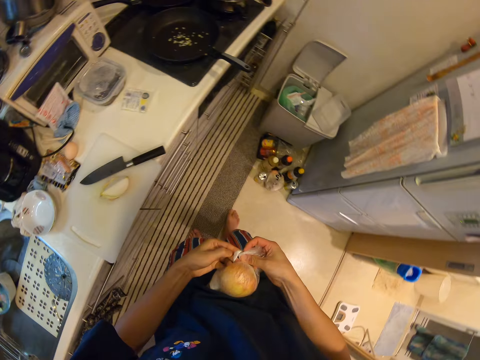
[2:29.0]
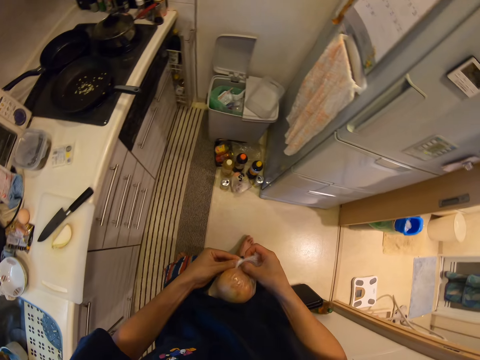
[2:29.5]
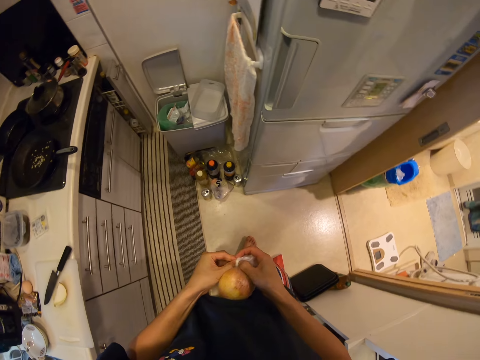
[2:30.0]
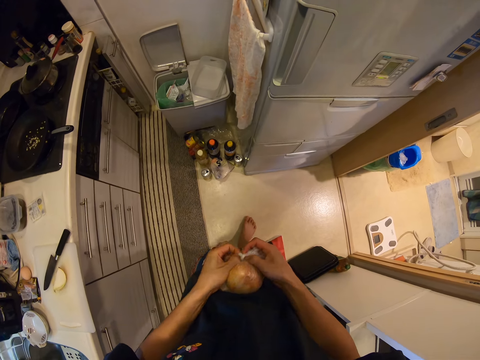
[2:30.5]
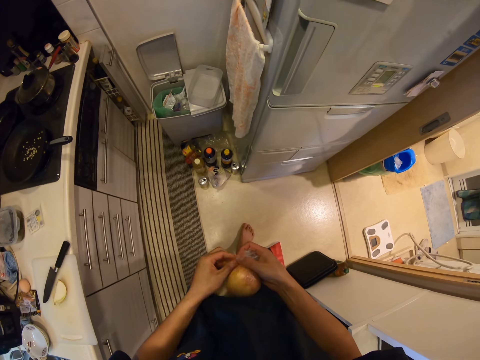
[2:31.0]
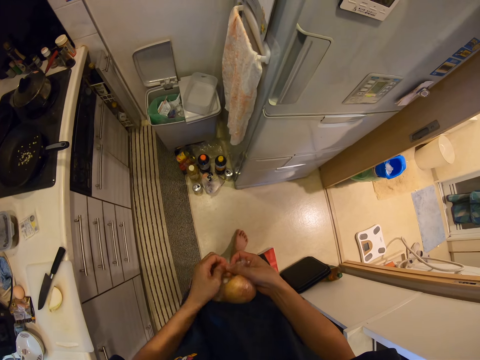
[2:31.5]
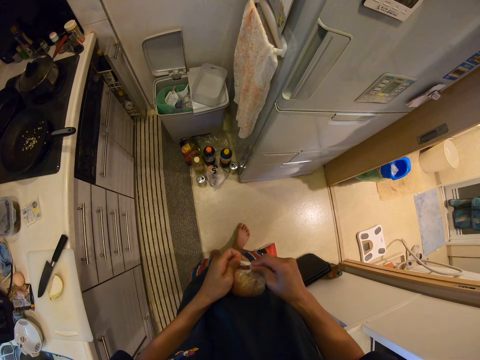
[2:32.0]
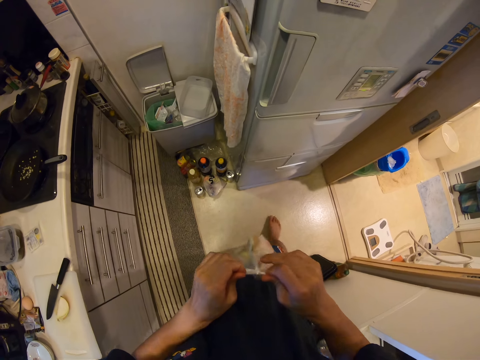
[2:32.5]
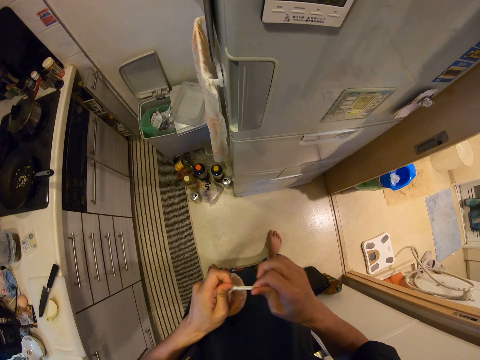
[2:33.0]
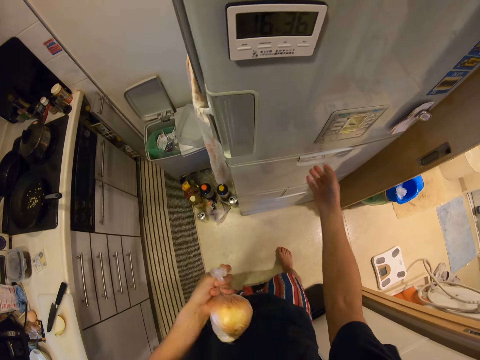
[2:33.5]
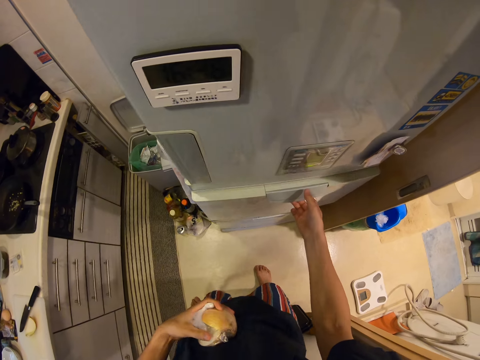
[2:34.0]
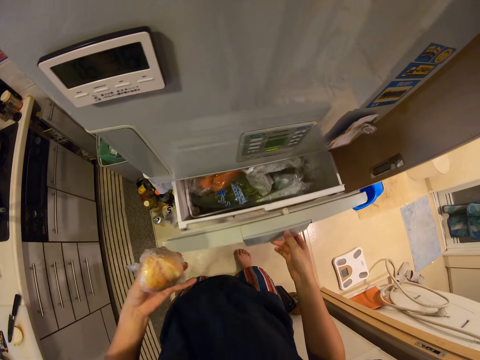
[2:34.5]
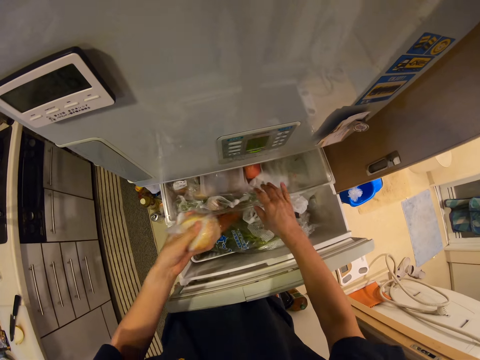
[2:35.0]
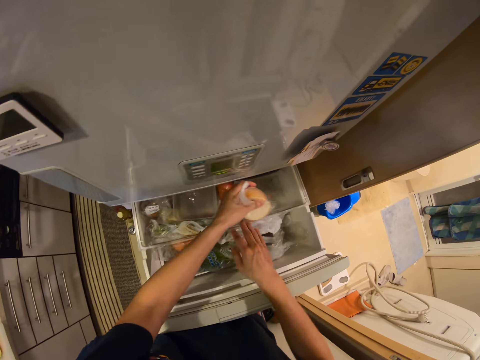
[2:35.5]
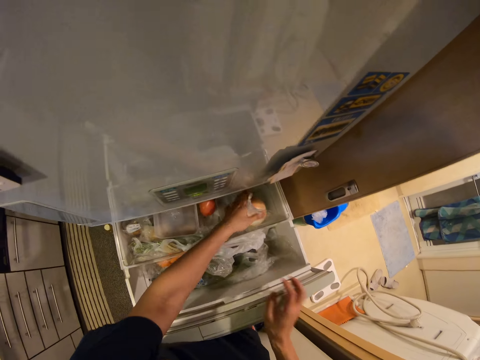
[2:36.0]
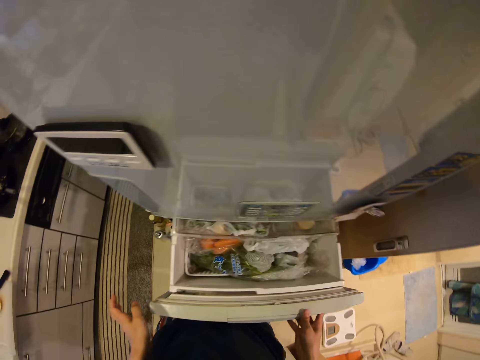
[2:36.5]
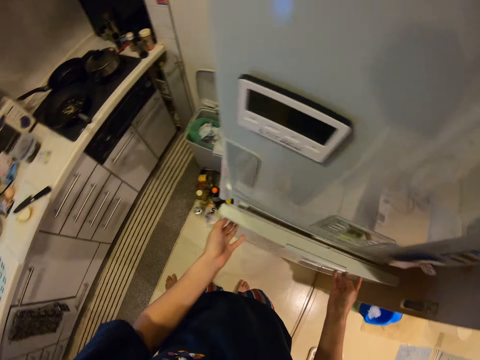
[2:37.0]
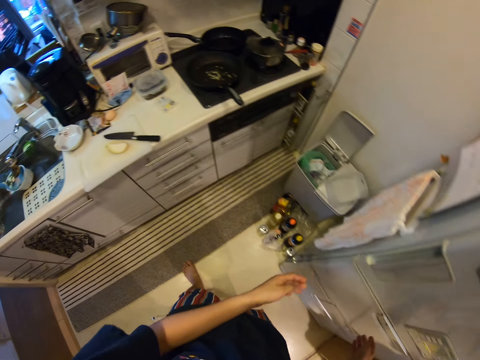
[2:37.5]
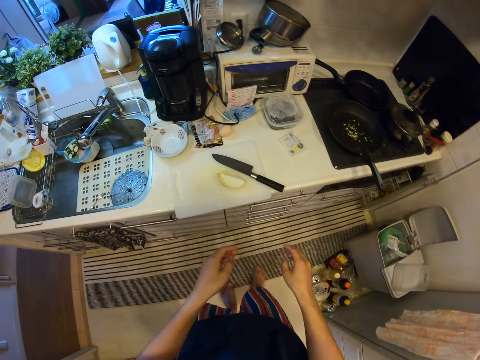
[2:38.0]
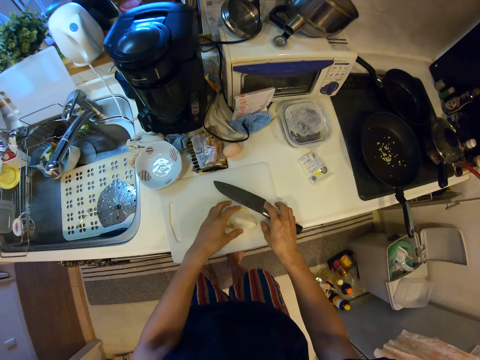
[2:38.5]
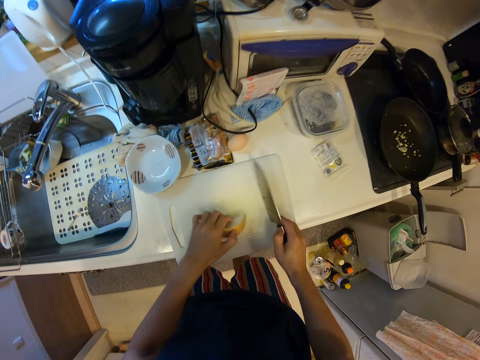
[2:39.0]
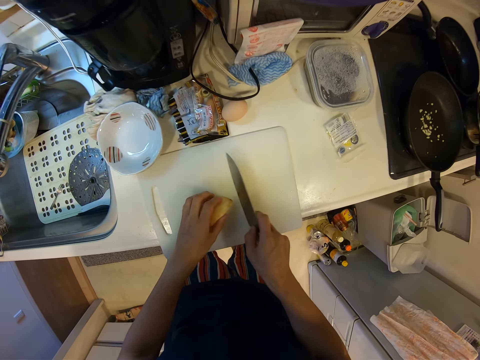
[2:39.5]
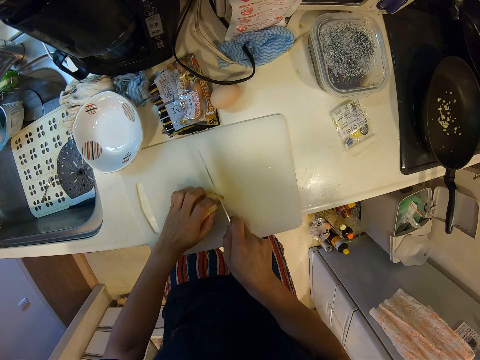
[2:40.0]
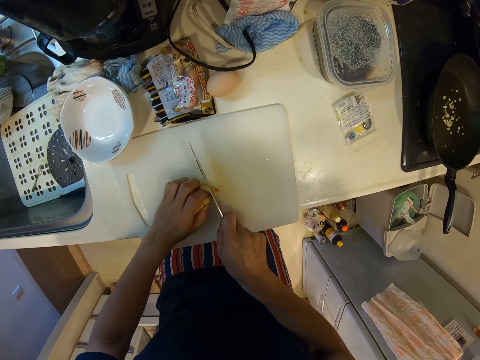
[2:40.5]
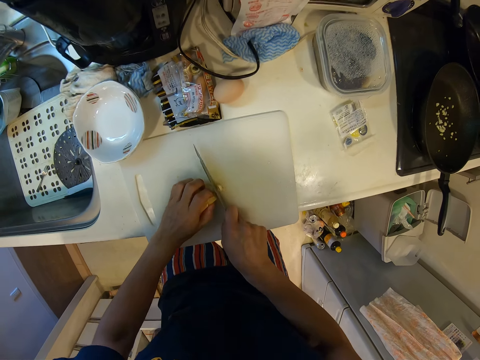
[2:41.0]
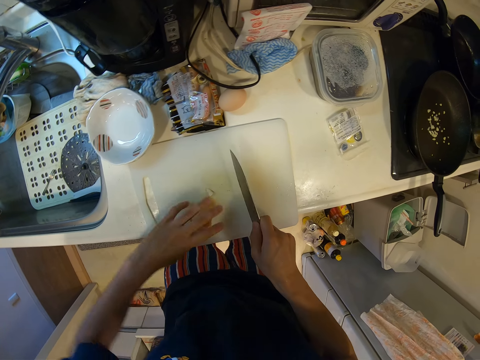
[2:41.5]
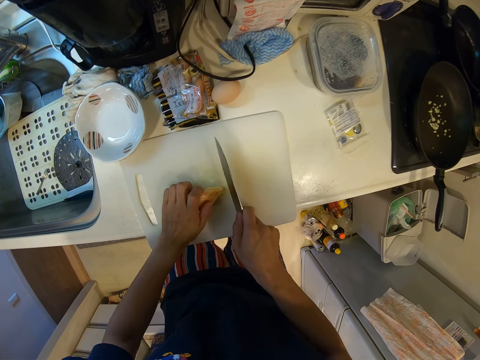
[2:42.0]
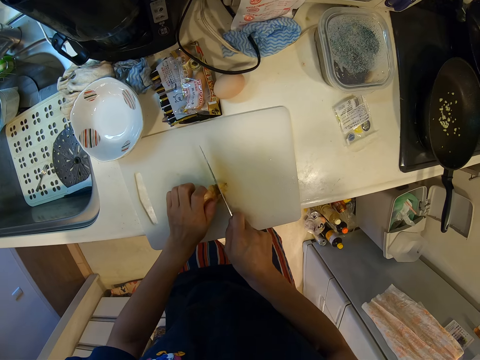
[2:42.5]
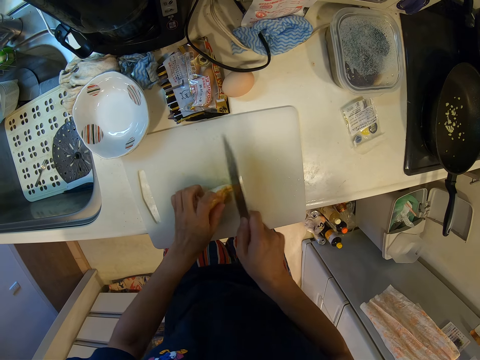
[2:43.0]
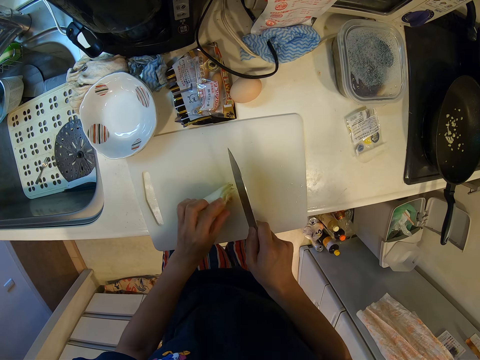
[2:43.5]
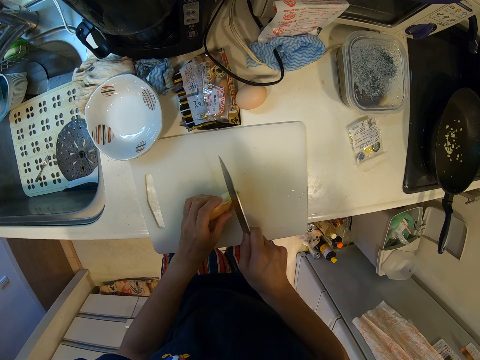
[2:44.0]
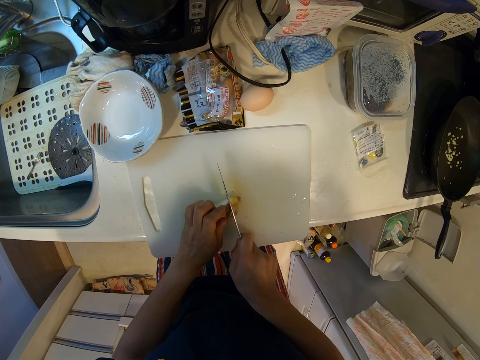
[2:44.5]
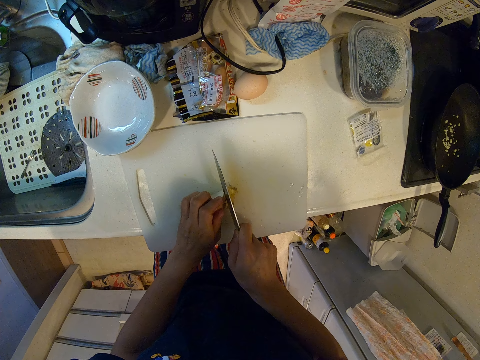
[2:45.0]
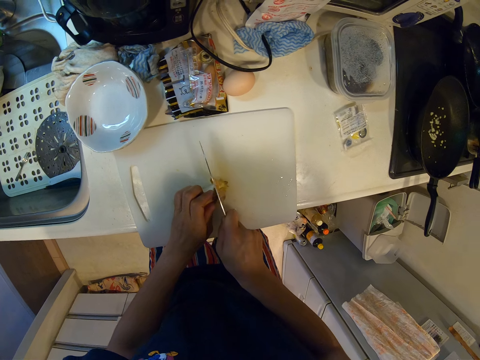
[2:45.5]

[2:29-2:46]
The camera wearer opens the fridge drawer. They put the onion in the fridge drawer. They close the fridge drawer. They hold the knife. They cut the piece of onion. They turn the onion. They cut the piece of onion.

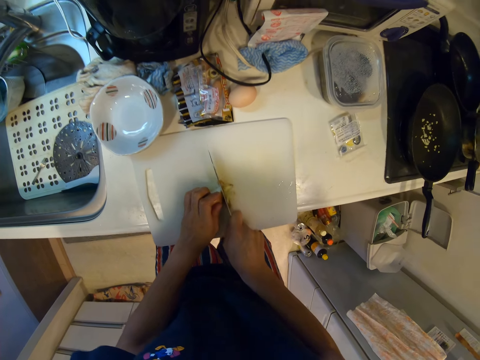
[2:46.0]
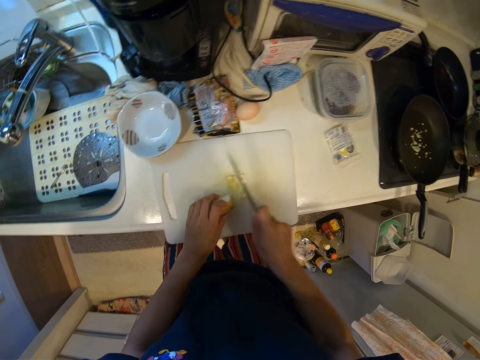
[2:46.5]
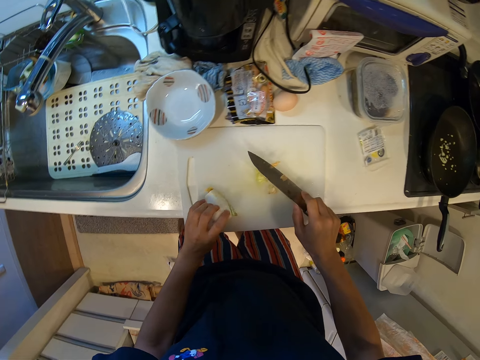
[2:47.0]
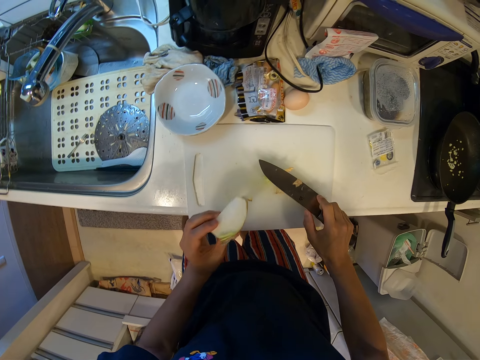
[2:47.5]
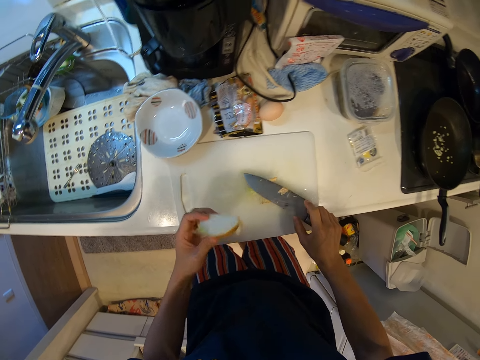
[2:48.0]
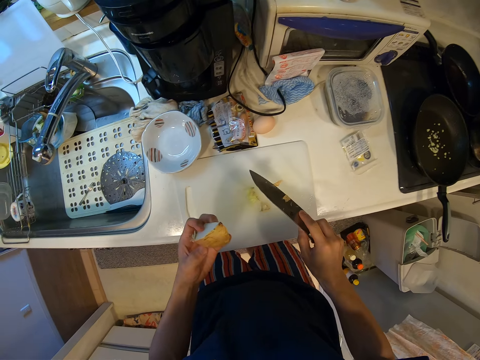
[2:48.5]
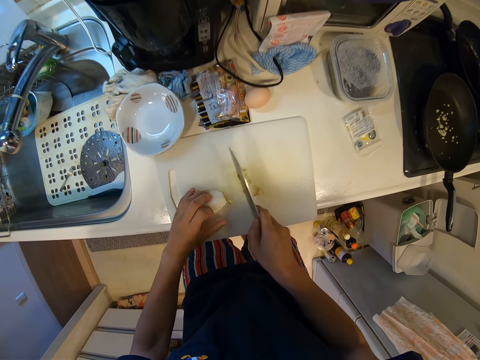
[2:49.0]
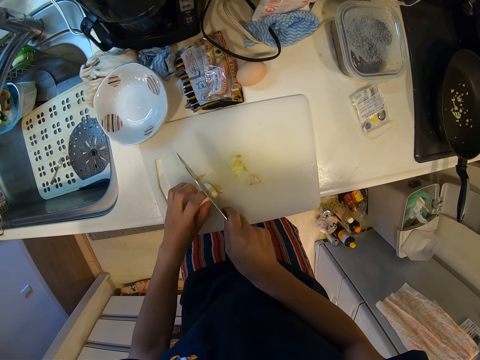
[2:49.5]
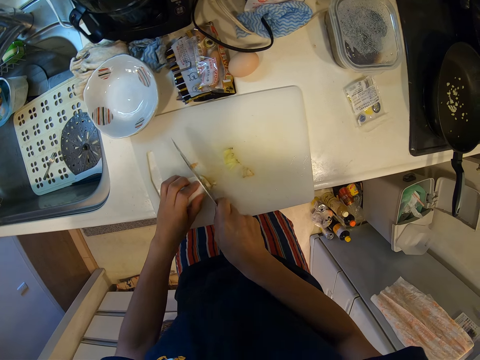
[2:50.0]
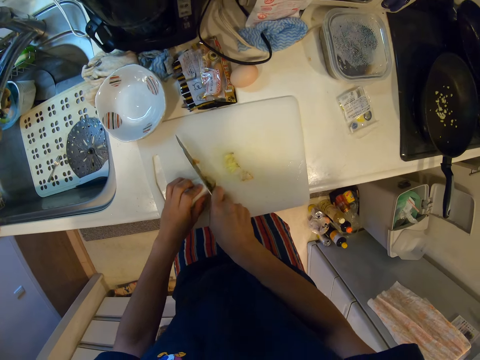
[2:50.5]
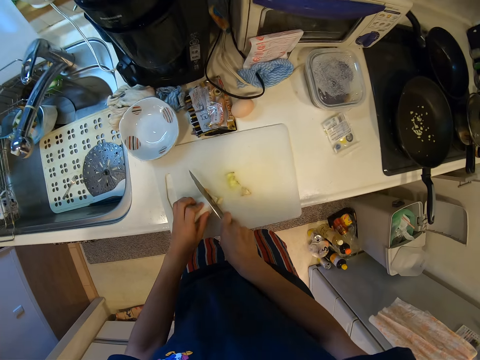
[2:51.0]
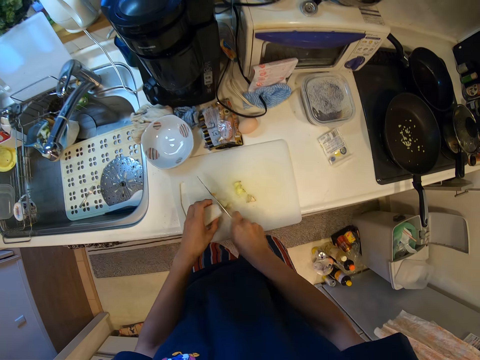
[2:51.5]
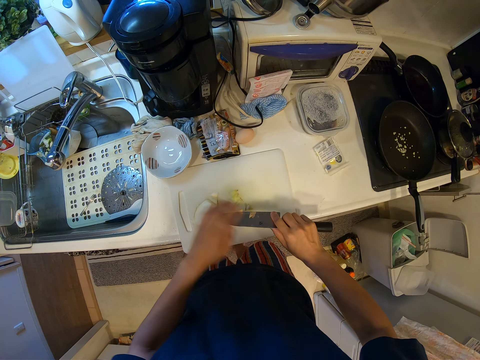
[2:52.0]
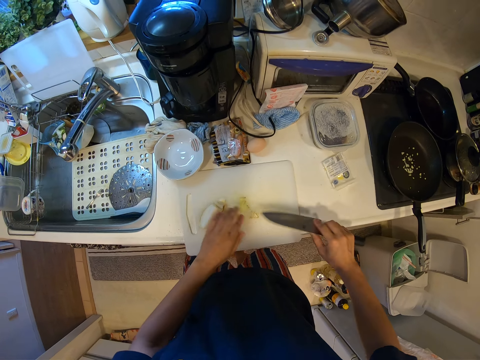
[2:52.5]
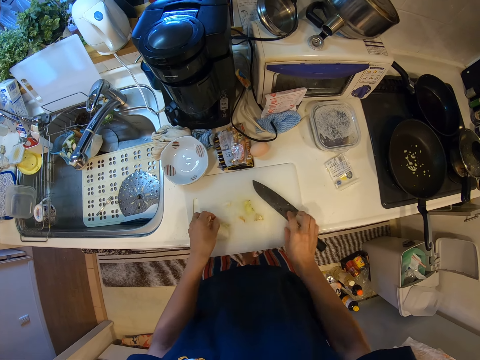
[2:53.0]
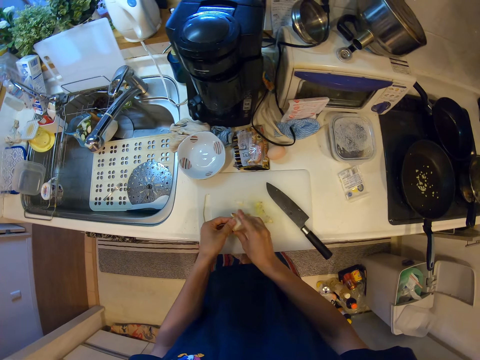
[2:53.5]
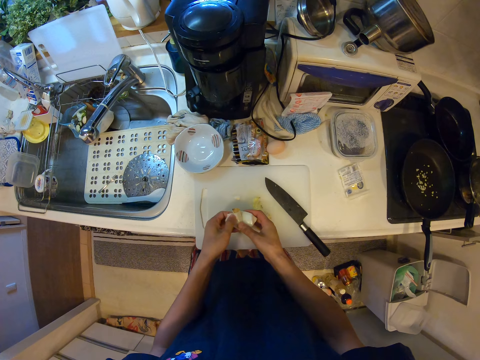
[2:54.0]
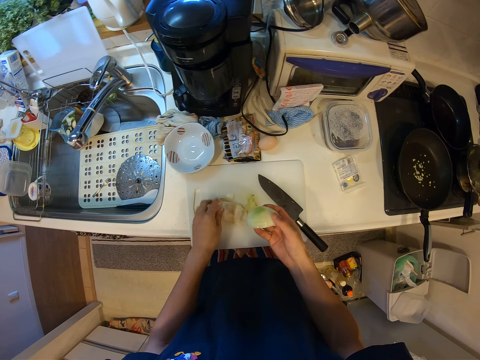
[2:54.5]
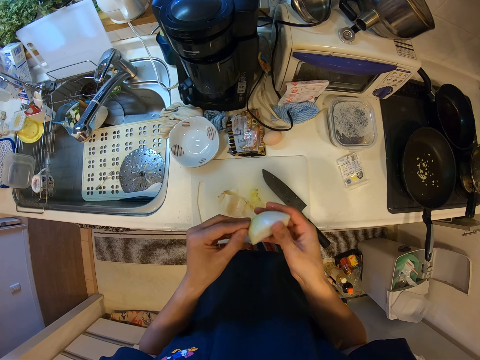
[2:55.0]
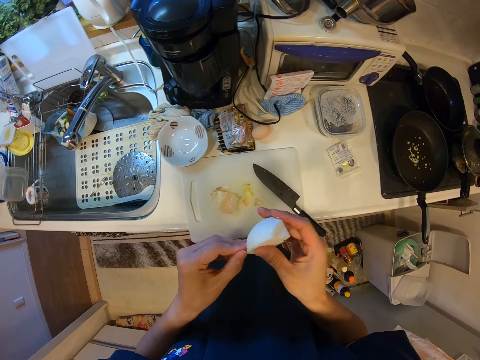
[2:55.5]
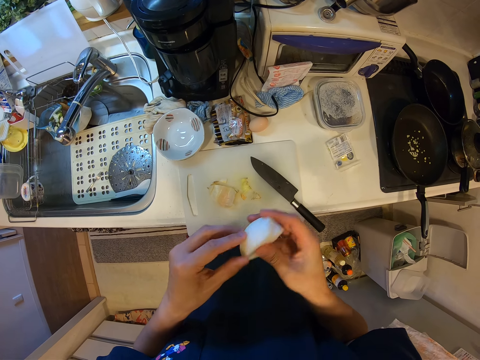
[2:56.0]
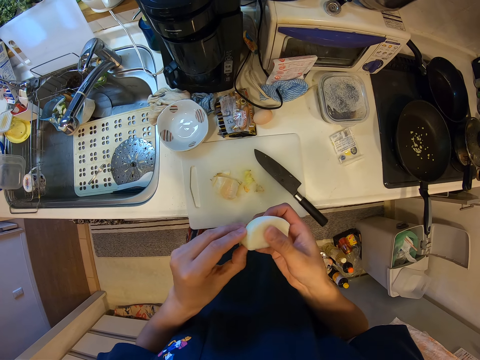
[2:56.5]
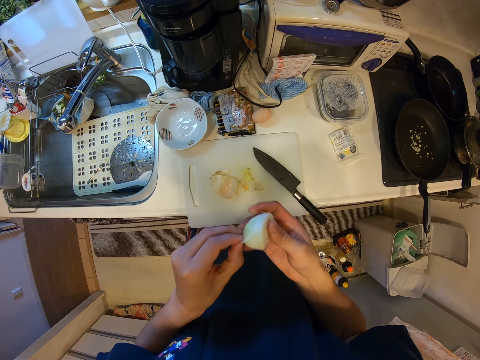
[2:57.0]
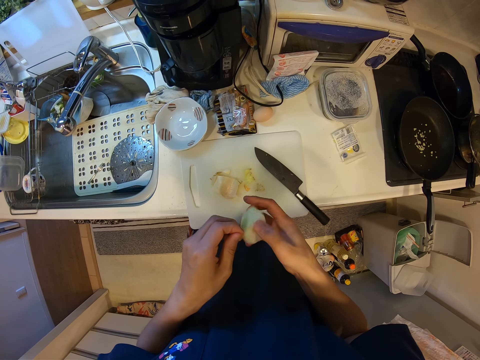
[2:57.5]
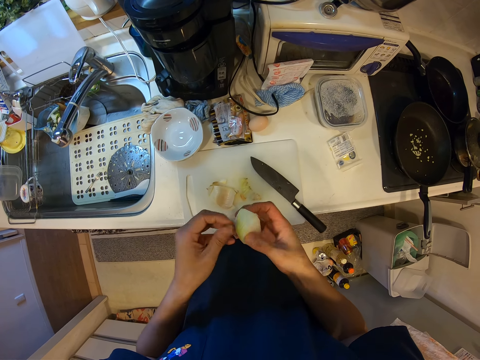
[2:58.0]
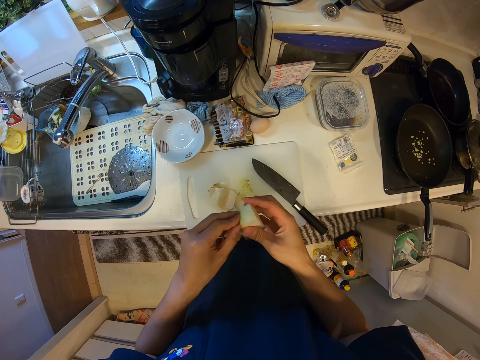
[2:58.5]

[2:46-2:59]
The camera wearer holds the onion. They put the onion on the cutting board. They cut the piece of onion. They remove the piece of onion or peels from the knife. They put the knife on the cutting board. They peel the onion. They put the peels on the cutting board. They peel the onion.
